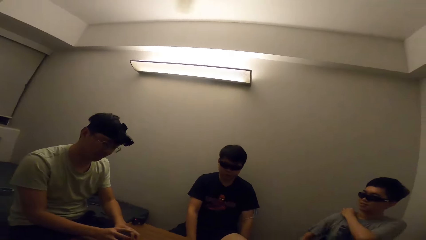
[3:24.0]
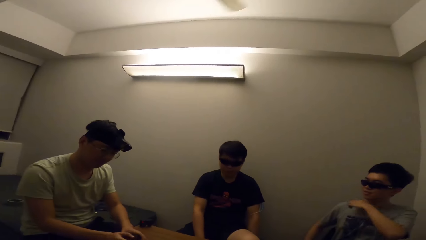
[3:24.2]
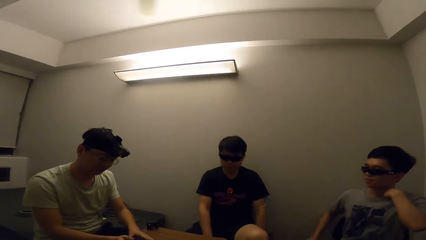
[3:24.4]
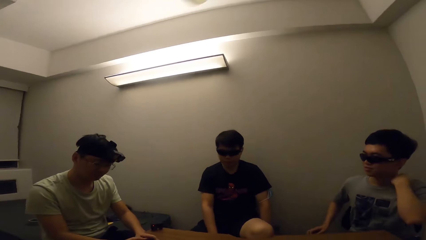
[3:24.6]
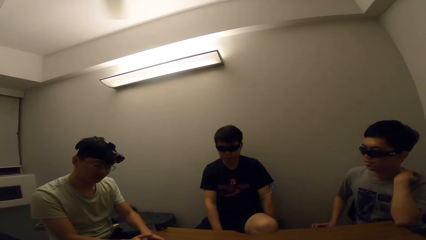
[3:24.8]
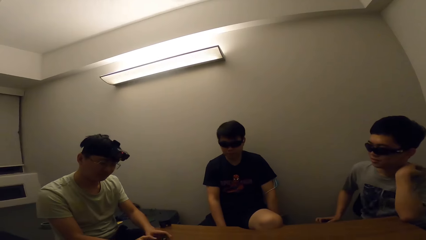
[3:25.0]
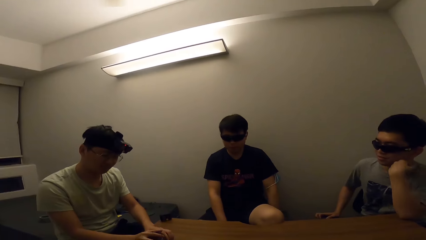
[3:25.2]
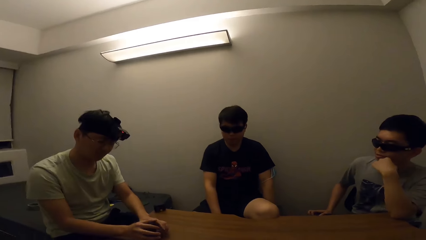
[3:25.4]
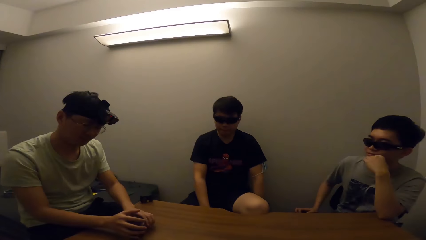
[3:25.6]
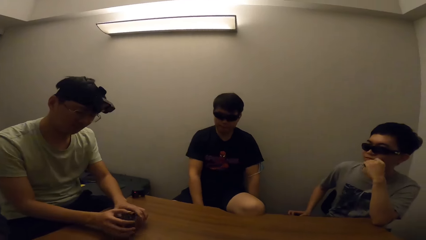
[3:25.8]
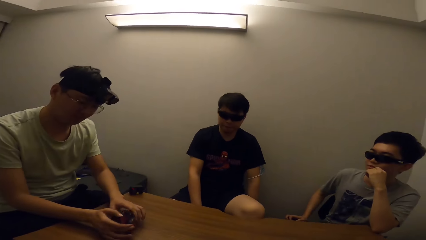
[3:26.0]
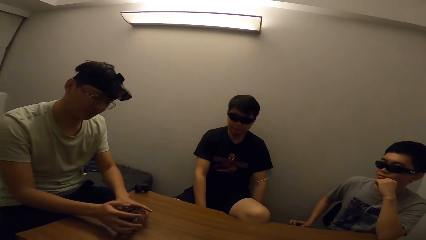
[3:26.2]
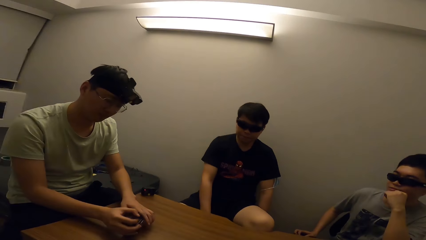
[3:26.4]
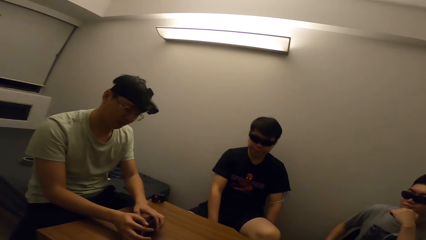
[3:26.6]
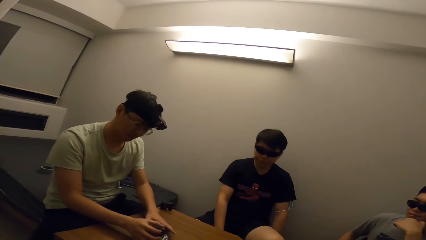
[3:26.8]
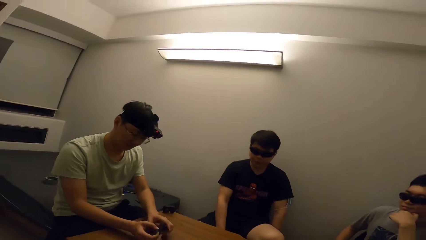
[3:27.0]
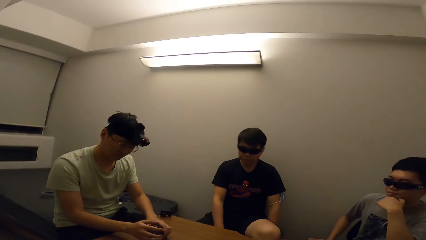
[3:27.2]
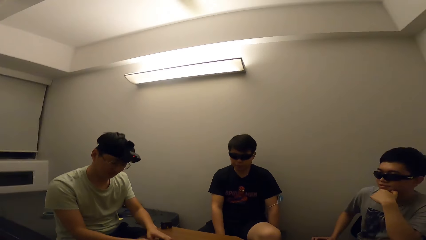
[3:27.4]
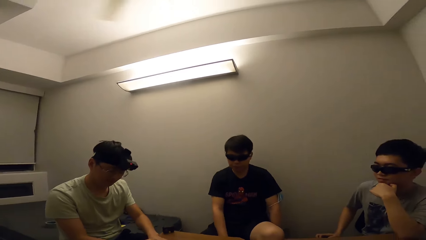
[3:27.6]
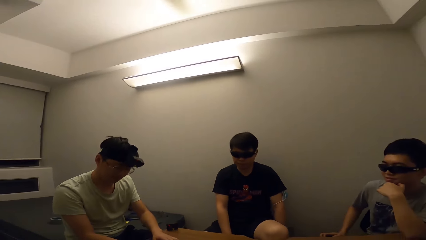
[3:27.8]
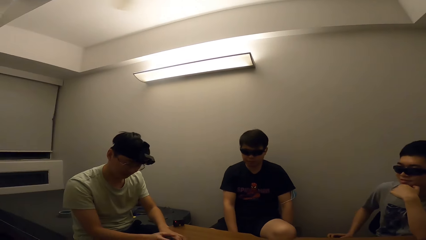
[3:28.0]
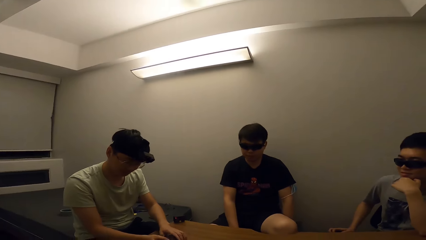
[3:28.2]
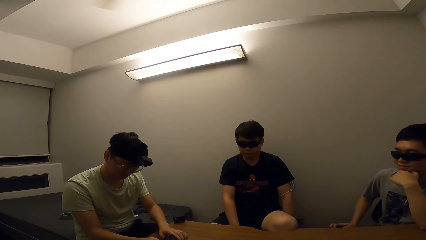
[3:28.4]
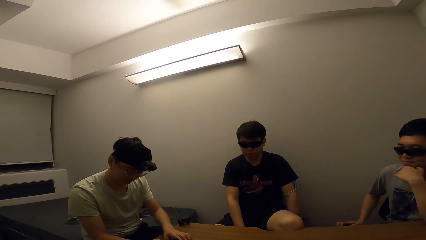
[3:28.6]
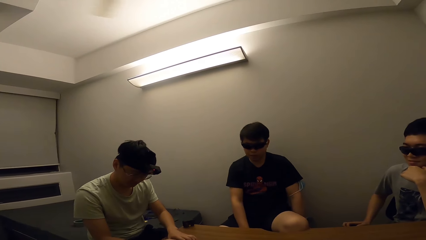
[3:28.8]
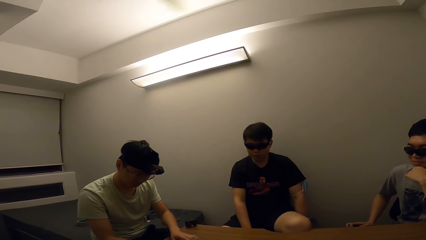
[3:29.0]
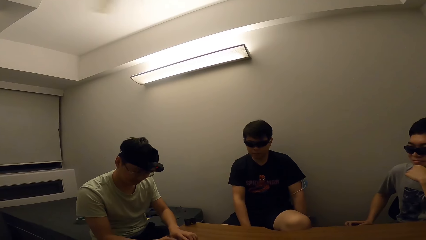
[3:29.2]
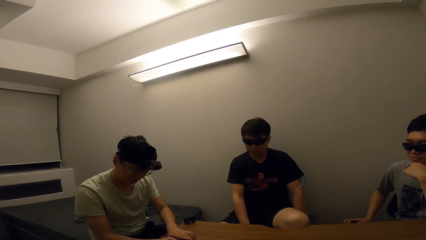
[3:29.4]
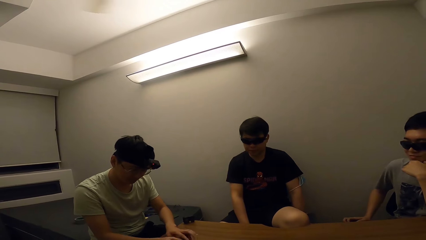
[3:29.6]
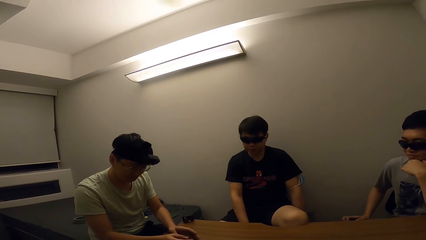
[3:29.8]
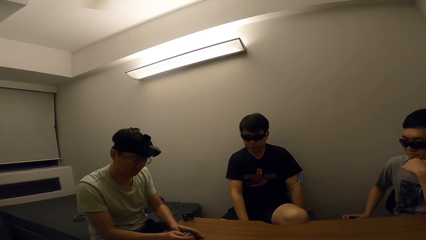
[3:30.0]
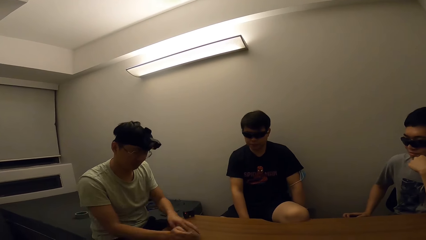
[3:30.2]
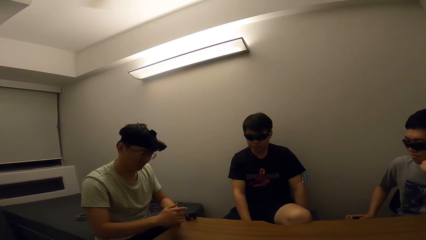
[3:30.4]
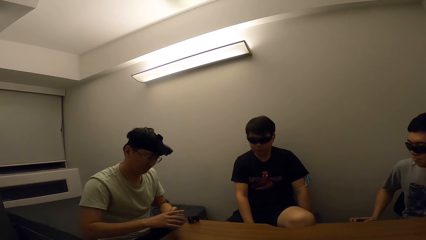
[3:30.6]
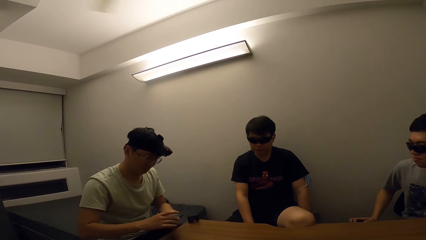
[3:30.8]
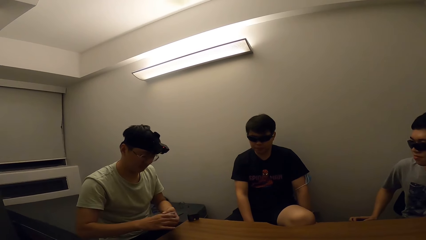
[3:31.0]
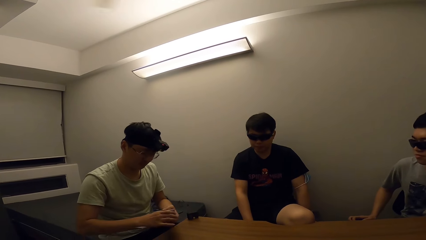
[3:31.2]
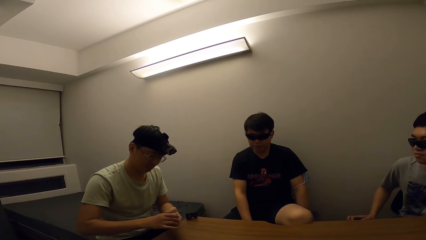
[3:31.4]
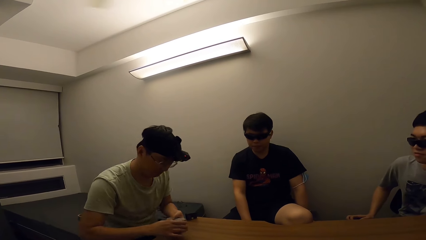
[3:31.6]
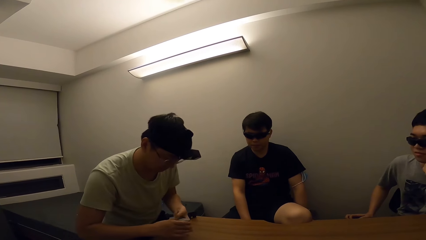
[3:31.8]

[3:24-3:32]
A man shuffles the cards.

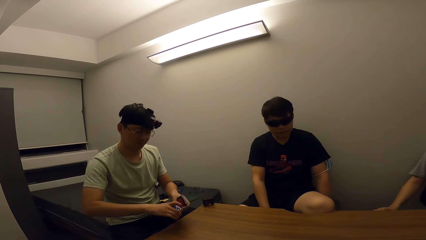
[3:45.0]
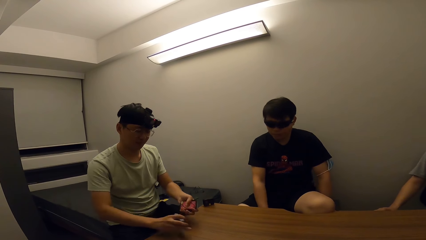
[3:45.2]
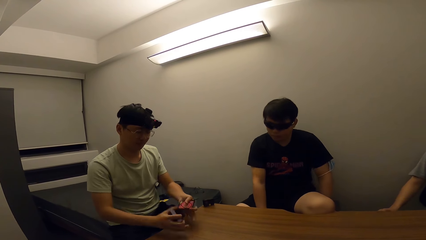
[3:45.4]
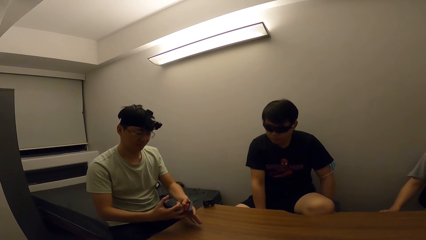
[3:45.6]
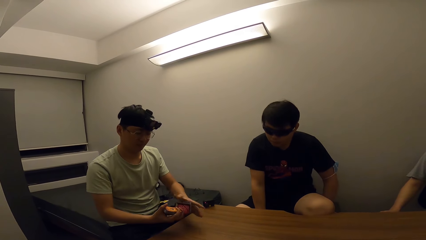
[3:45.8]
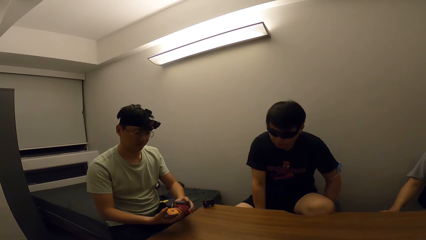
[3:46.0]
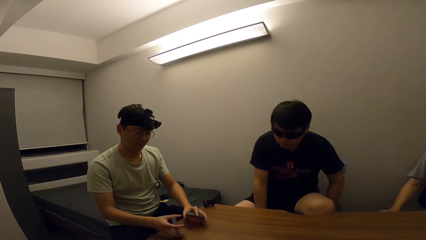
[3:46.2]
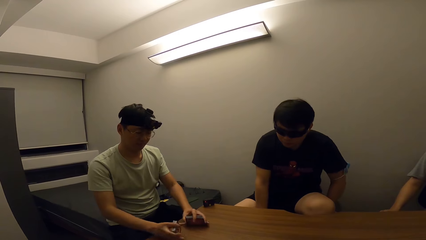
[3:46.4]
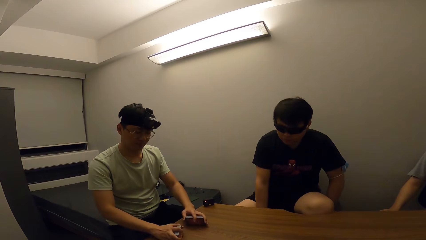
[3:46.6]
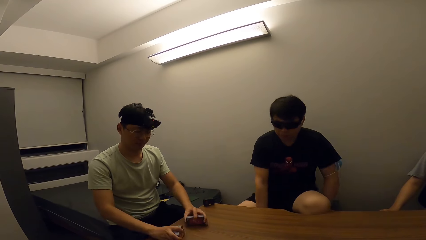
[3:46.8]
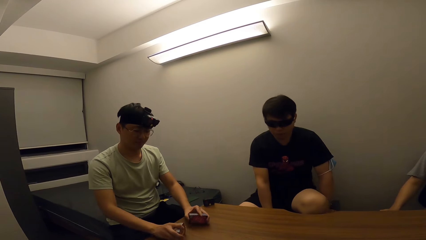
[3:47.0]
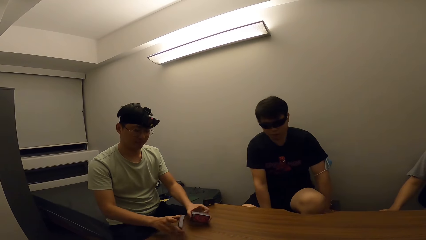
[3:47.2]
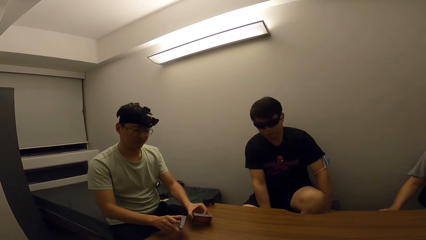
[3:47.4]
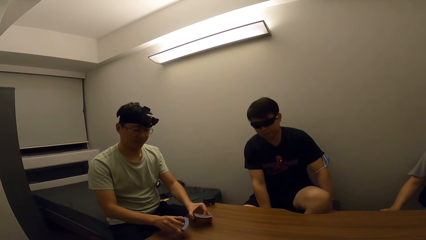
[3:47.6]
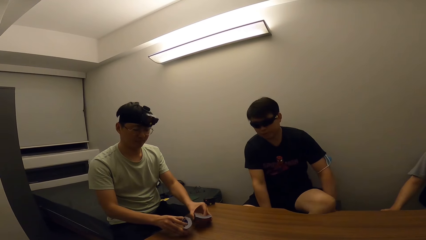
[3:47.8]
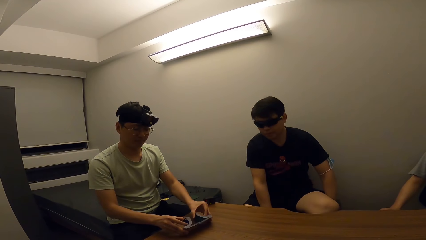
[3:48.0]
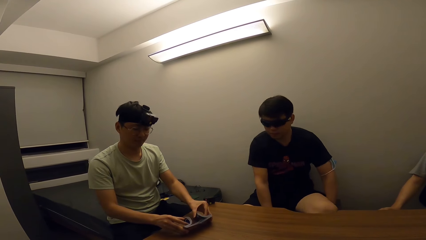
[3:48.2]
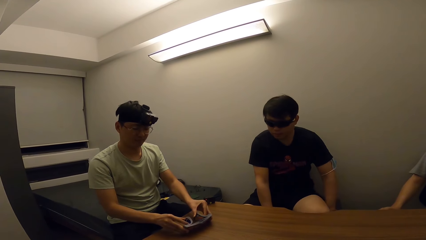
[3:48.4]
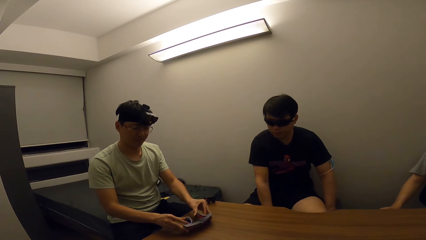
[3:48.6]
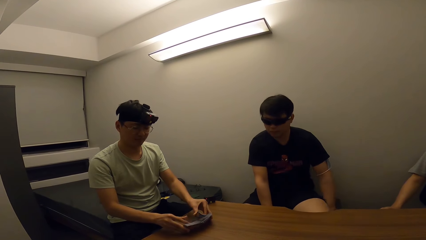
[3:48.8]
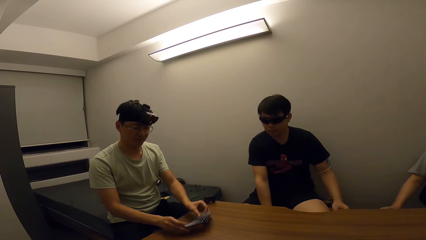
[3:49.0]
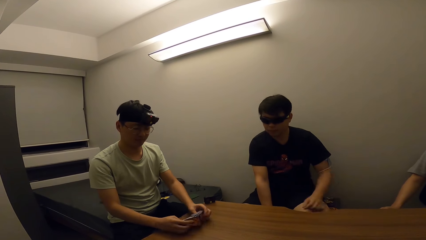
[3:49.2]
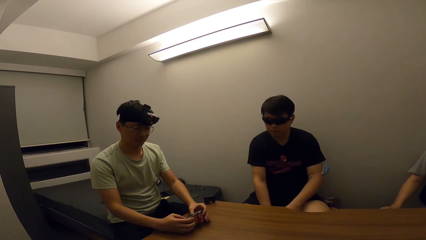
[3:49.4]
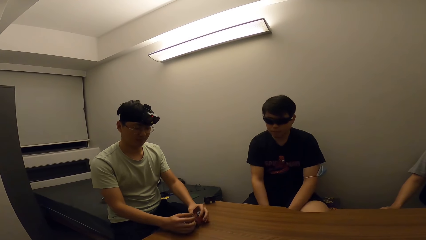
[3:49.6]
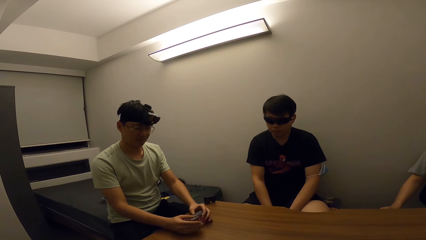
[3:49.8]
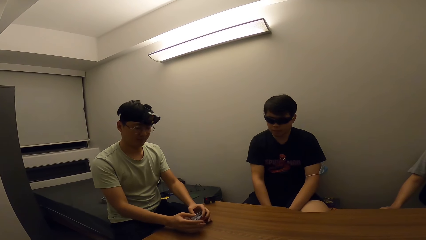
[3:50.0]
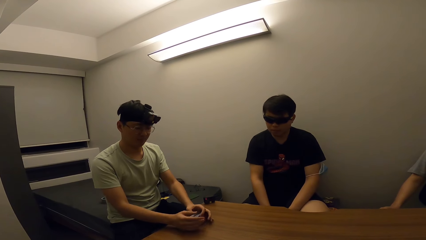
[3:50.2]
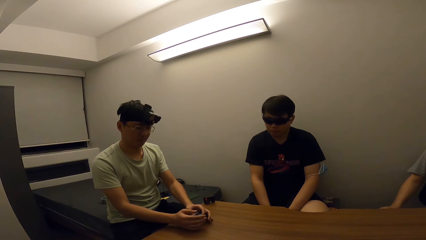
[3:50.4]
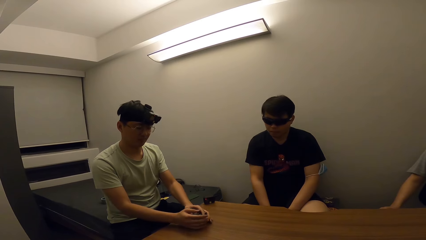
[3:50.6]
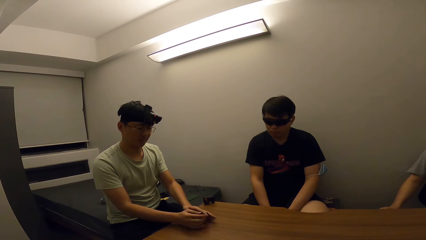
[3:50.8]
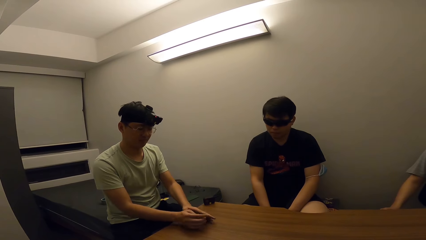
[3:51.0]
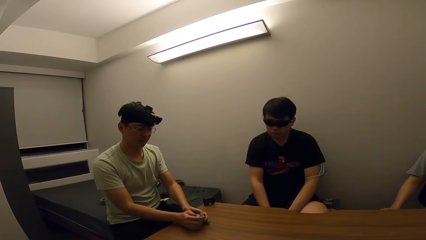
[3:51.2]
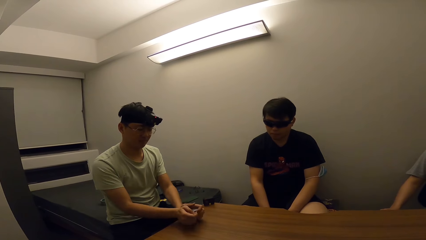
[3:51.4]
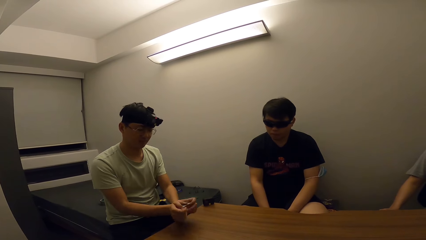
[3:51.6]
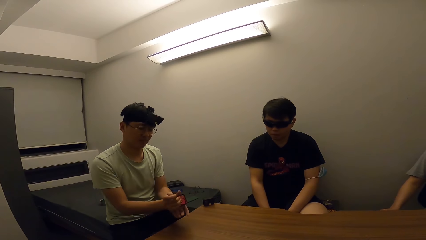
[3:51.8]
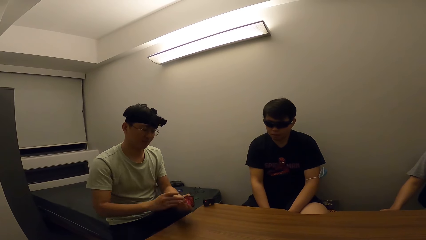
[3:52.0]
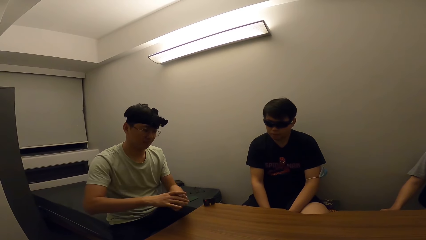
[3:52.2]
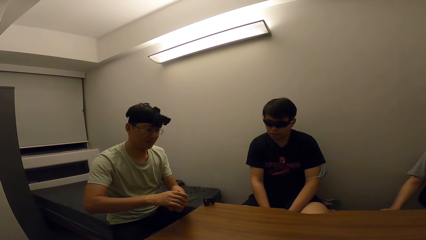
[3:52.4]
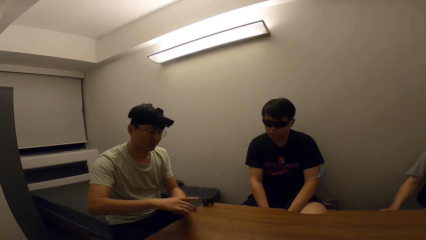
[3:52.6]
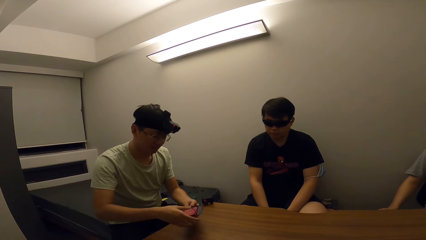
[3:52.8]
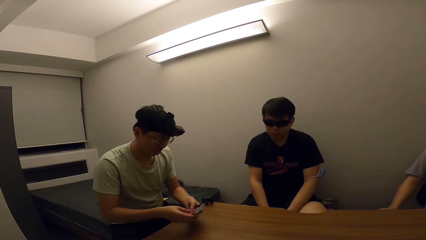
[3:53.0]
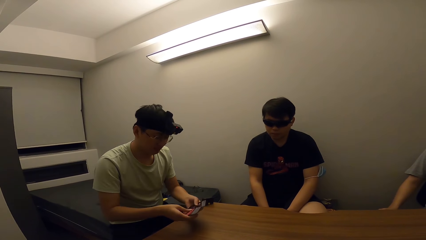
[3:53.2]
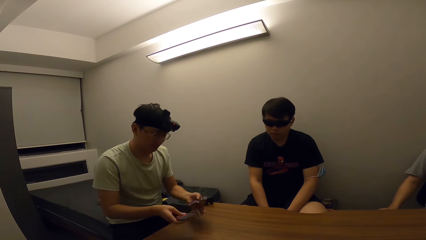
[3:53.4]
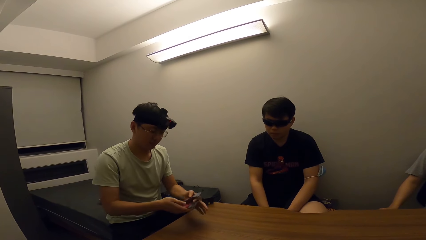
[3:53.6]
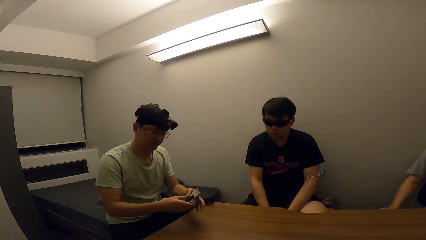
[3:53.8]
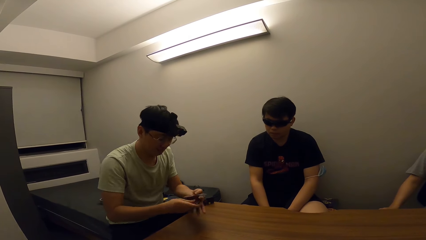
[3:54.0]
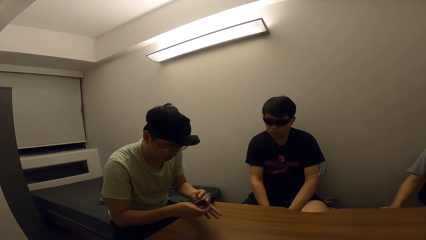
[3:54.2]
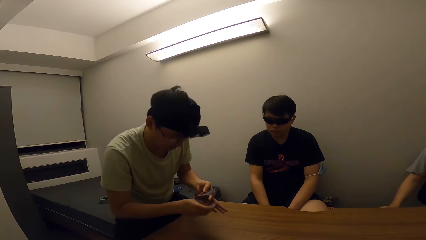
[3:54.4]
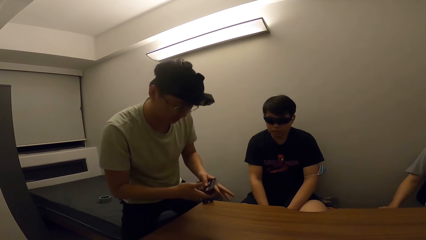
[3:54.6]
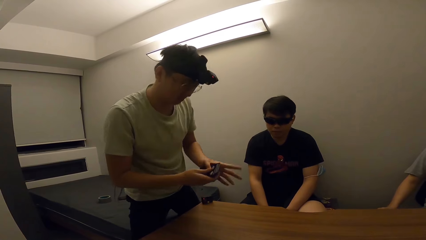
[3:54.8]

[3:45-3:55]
A man shuffles the card.
